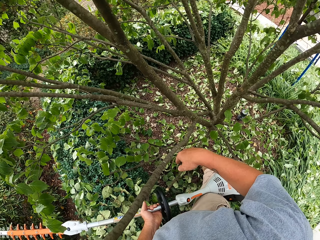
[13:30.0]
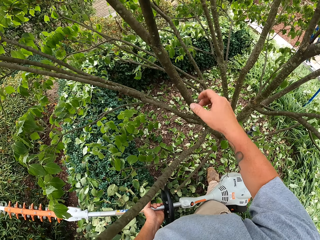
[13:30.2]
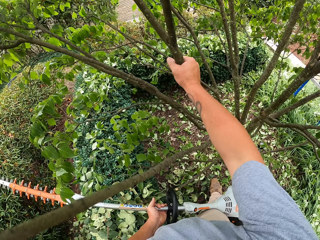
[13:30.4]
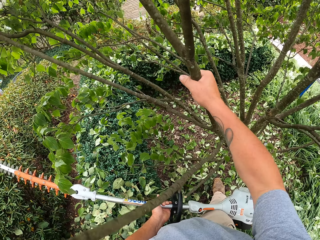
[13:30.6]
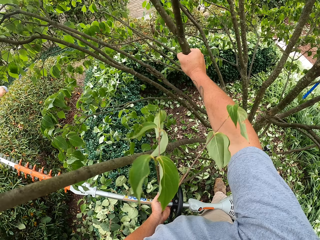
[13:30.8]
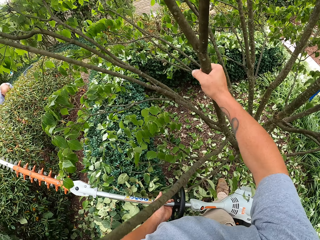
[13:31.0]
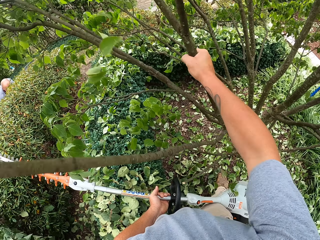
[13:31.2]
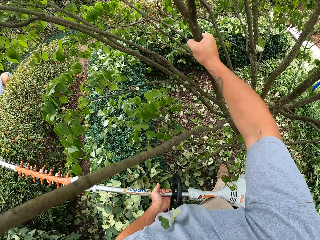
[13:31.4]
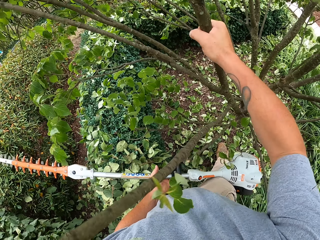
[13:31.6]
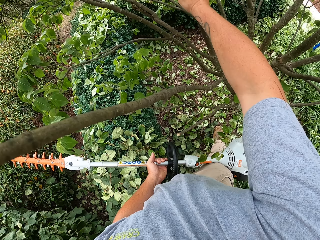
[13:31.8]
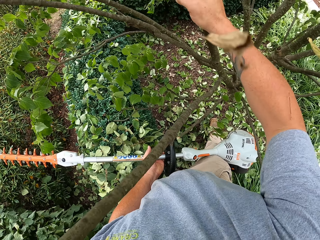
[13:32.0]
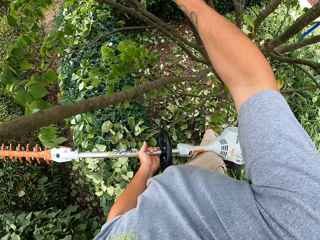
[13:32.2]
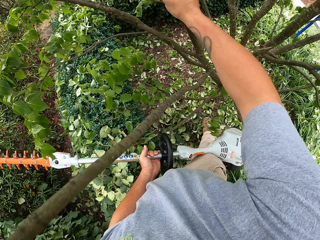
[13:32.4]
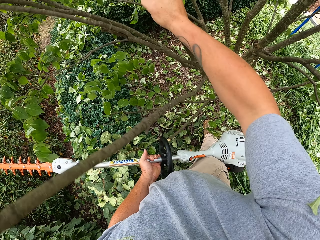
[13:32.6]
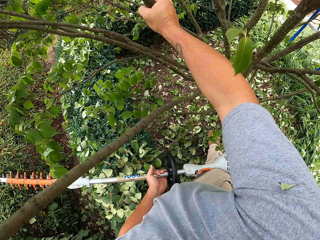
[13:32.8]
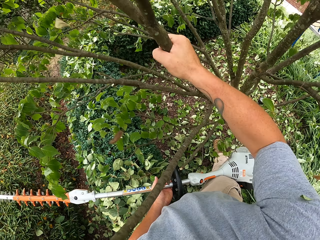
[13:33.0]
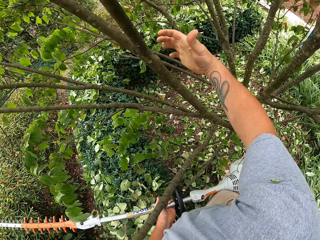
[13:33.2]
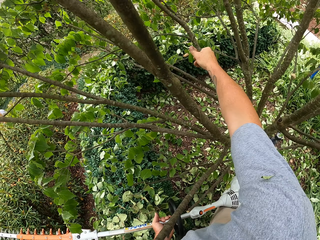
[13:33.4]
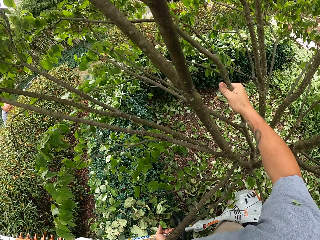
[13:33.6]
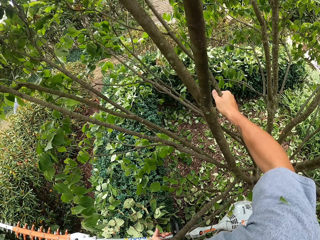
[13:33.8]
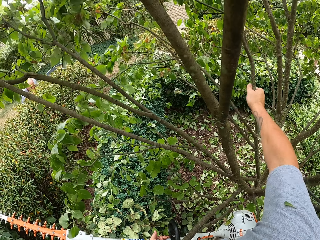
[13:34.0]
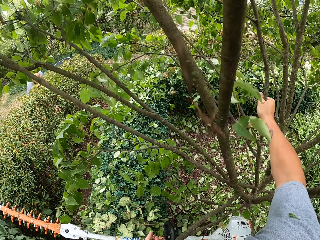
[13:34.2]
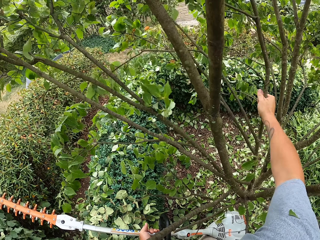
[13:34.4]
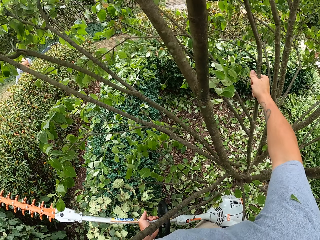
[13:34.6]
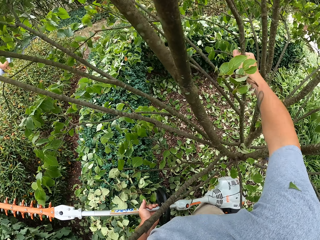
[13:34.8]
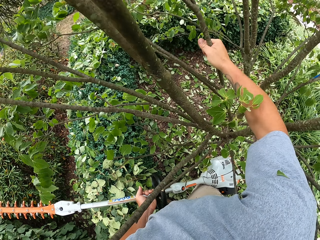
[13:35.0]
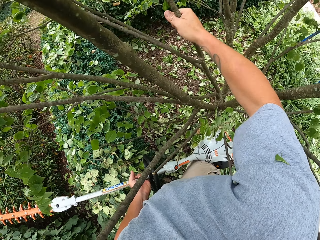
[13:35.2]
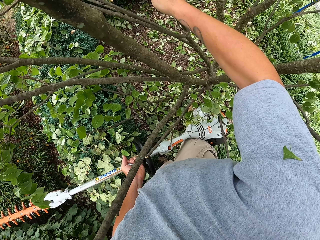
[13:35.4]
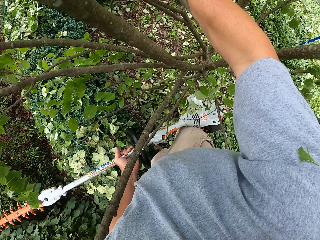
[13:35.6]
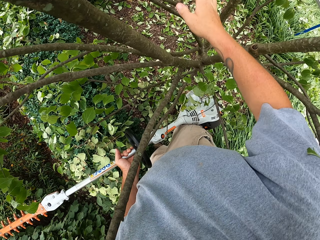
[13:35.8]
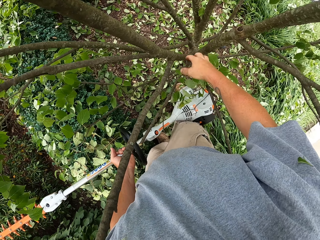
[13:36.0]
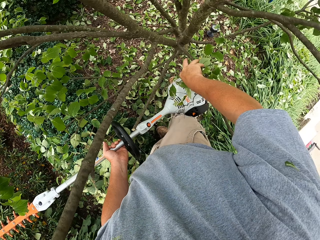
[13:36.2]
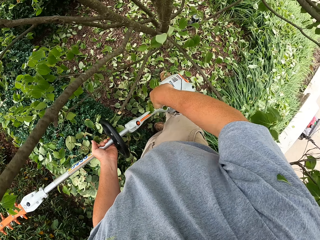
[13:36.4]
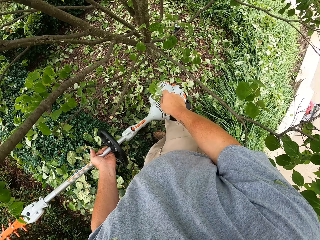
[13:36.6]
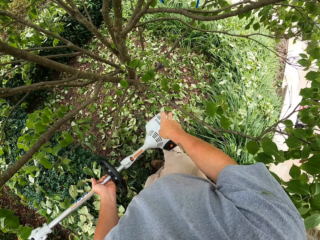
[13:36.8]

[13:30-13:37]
The camera wearer shakes the shrub.

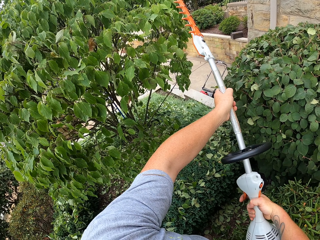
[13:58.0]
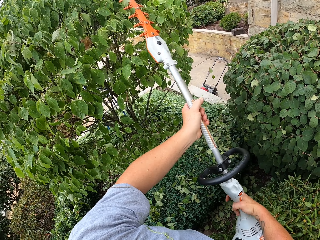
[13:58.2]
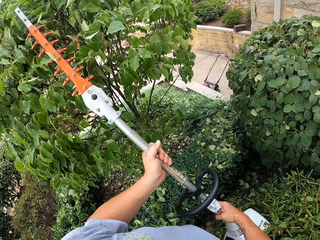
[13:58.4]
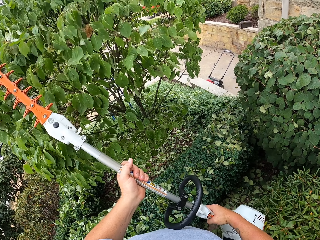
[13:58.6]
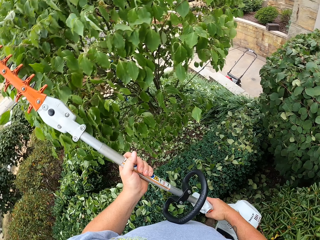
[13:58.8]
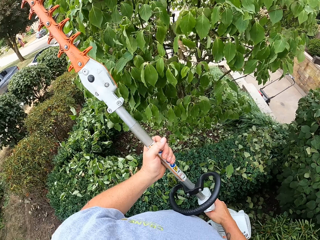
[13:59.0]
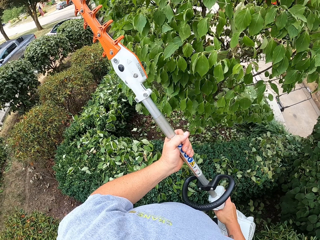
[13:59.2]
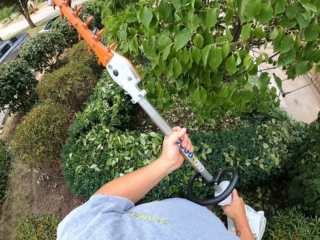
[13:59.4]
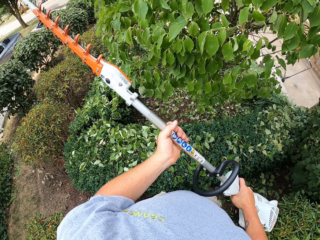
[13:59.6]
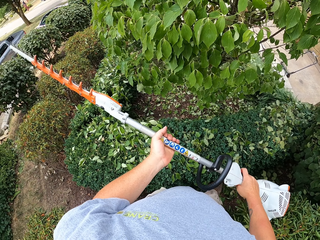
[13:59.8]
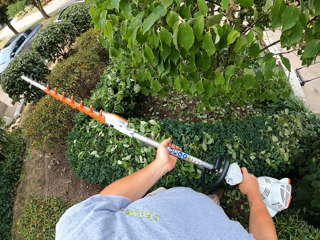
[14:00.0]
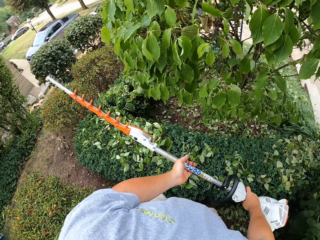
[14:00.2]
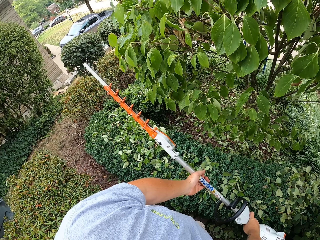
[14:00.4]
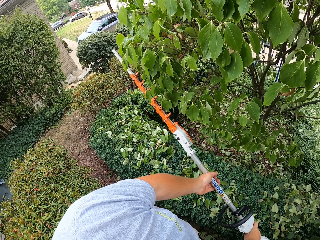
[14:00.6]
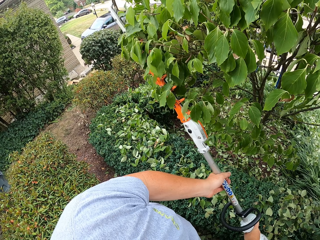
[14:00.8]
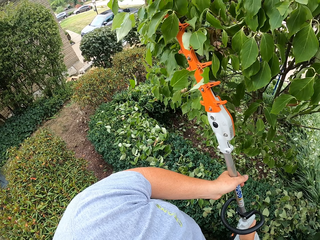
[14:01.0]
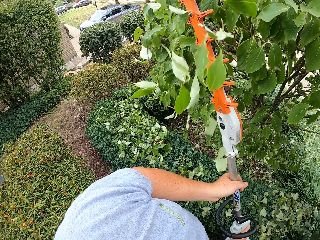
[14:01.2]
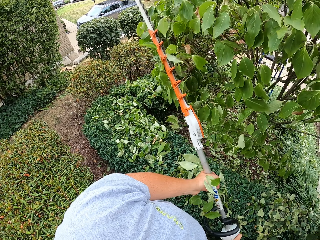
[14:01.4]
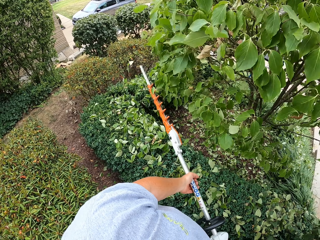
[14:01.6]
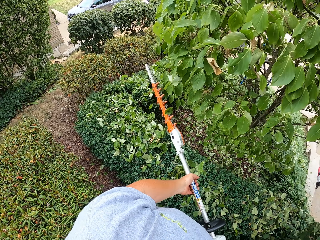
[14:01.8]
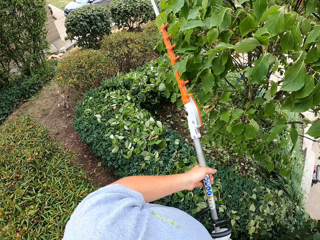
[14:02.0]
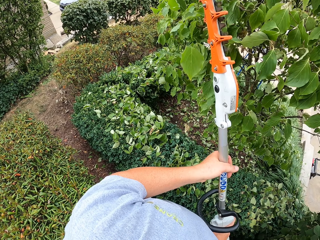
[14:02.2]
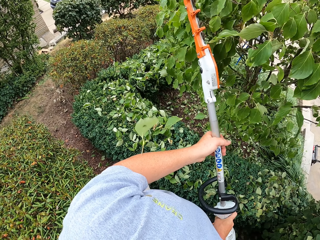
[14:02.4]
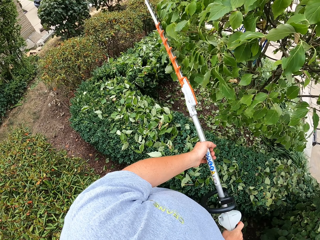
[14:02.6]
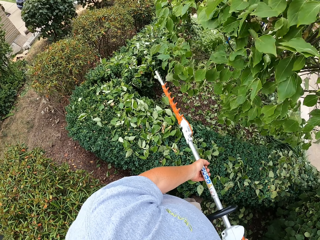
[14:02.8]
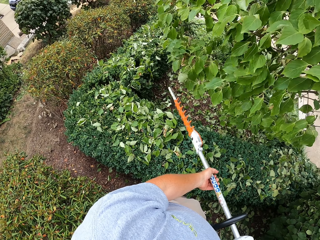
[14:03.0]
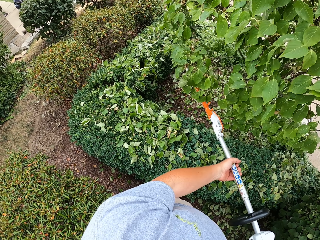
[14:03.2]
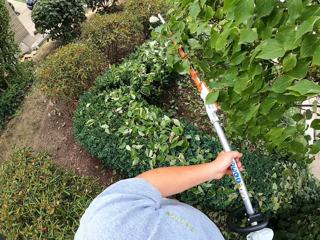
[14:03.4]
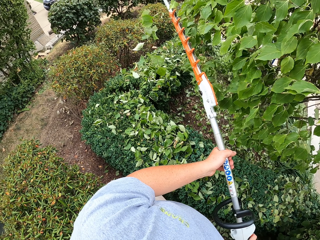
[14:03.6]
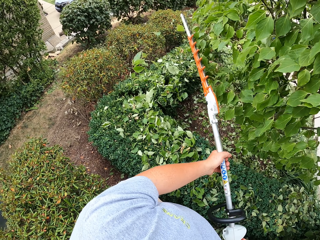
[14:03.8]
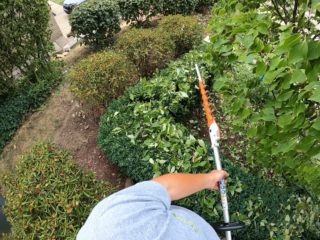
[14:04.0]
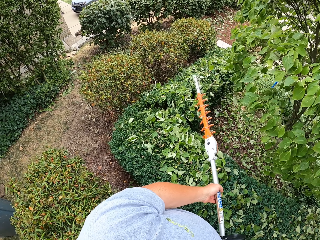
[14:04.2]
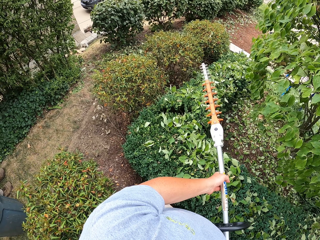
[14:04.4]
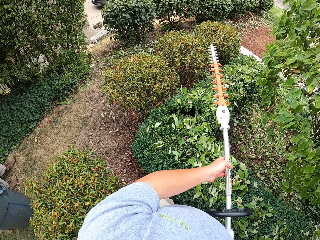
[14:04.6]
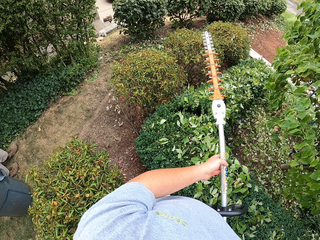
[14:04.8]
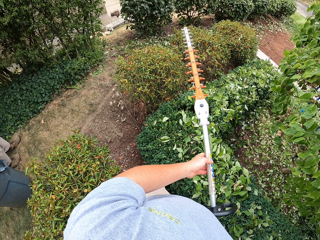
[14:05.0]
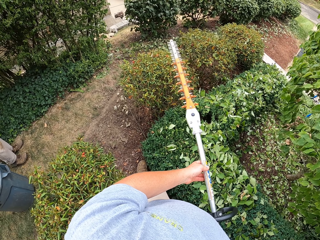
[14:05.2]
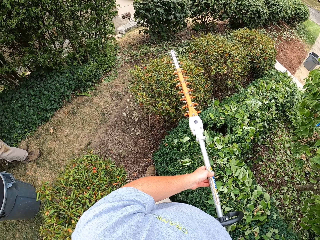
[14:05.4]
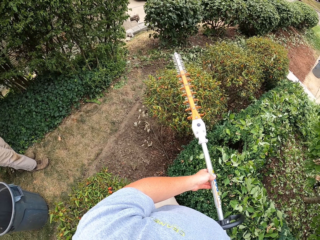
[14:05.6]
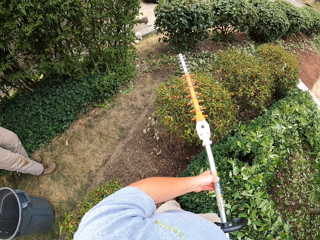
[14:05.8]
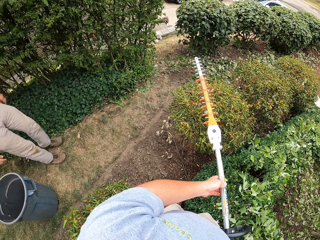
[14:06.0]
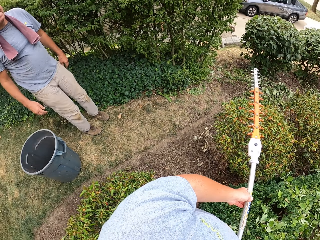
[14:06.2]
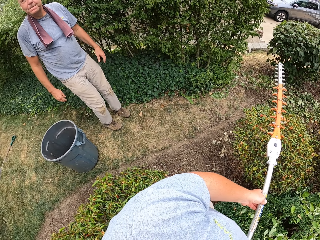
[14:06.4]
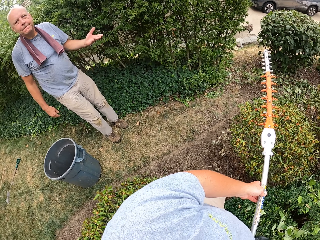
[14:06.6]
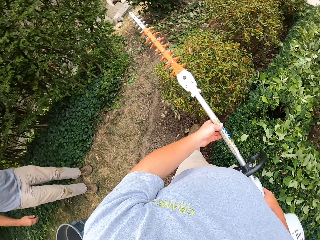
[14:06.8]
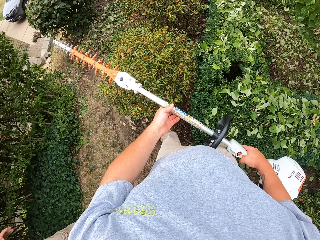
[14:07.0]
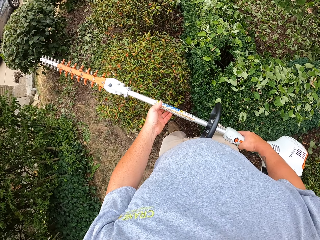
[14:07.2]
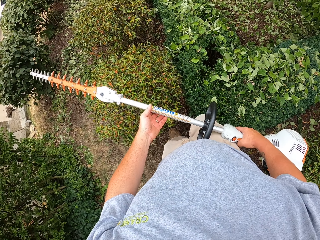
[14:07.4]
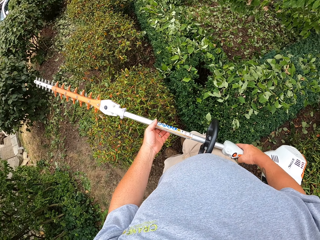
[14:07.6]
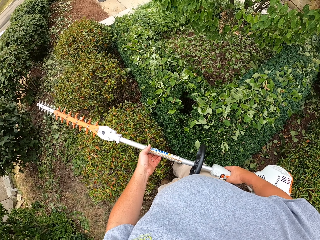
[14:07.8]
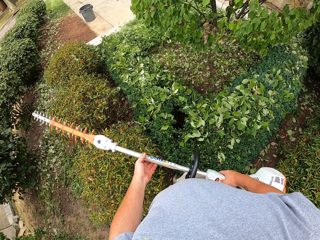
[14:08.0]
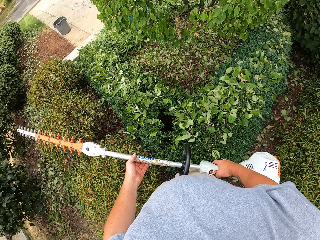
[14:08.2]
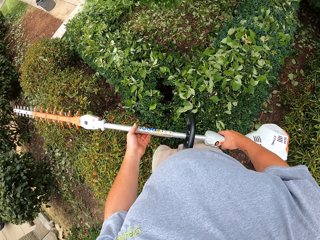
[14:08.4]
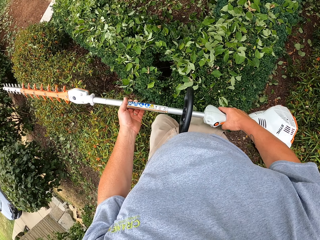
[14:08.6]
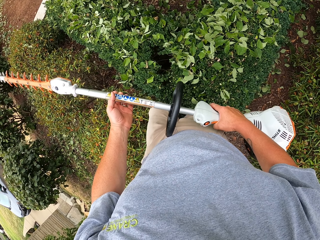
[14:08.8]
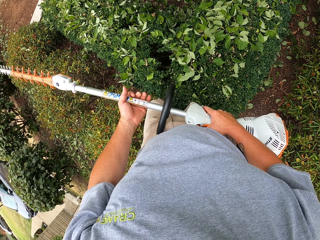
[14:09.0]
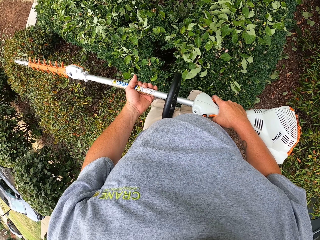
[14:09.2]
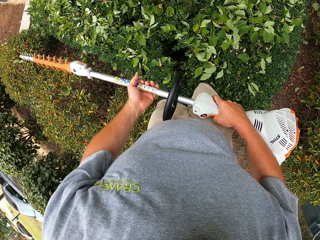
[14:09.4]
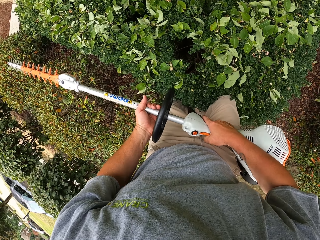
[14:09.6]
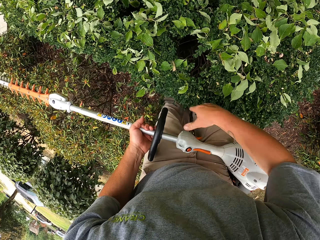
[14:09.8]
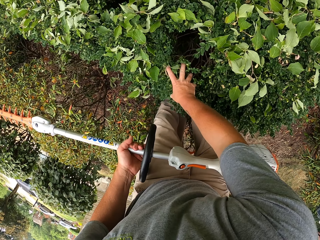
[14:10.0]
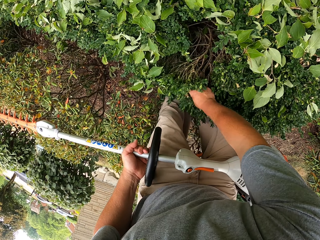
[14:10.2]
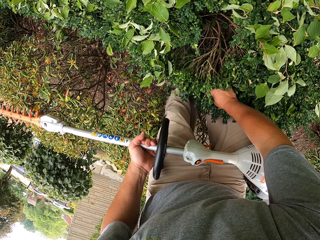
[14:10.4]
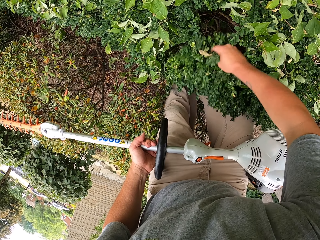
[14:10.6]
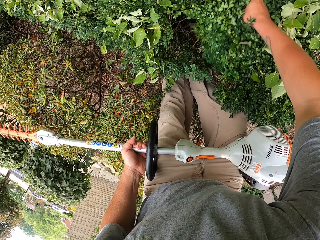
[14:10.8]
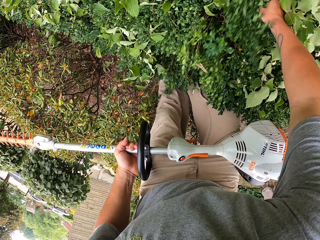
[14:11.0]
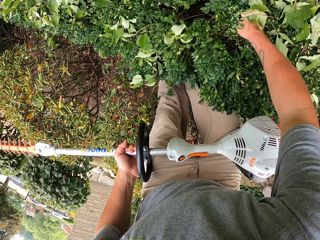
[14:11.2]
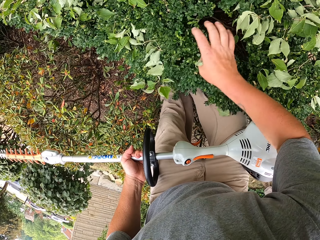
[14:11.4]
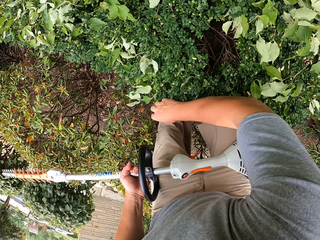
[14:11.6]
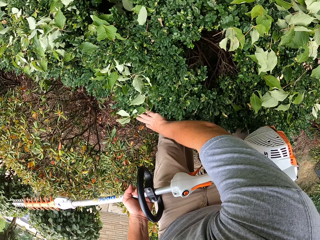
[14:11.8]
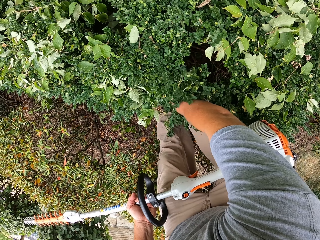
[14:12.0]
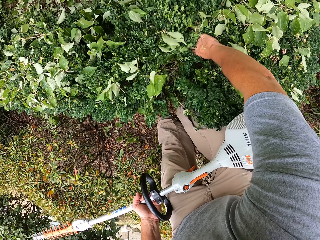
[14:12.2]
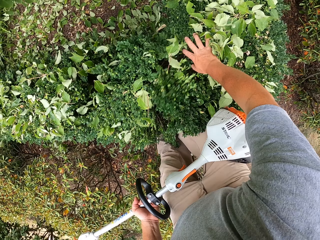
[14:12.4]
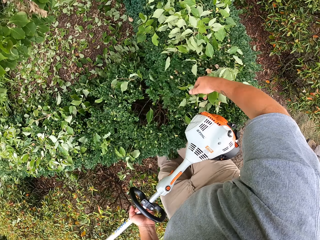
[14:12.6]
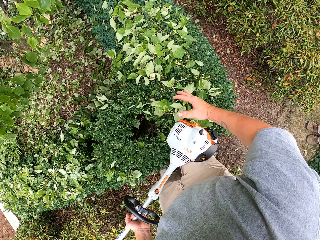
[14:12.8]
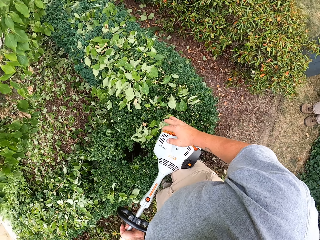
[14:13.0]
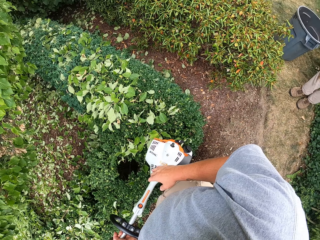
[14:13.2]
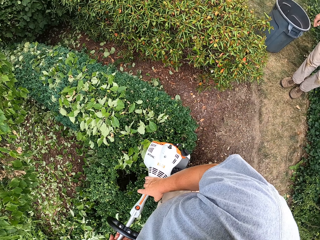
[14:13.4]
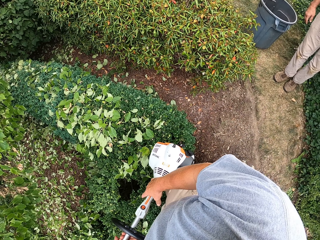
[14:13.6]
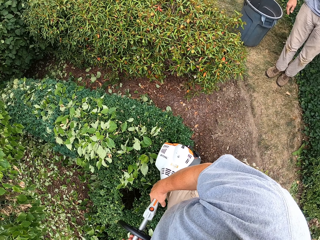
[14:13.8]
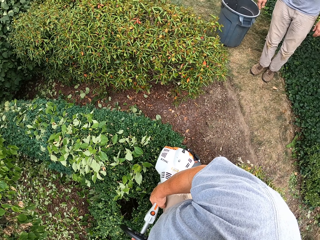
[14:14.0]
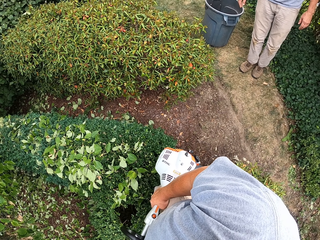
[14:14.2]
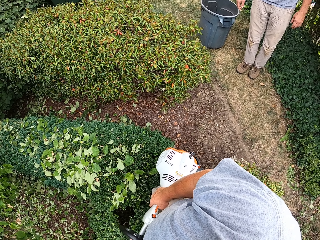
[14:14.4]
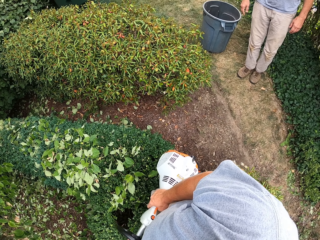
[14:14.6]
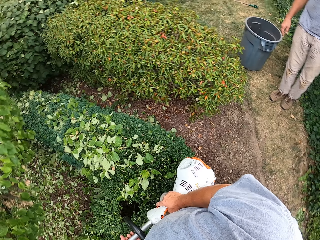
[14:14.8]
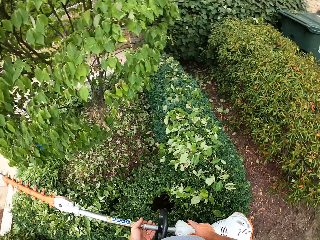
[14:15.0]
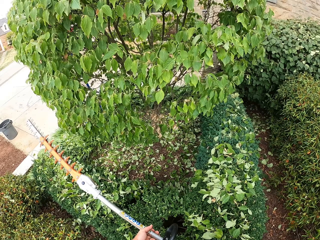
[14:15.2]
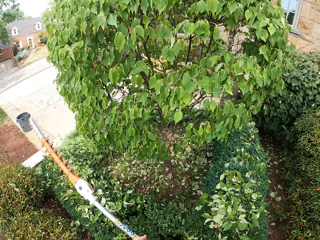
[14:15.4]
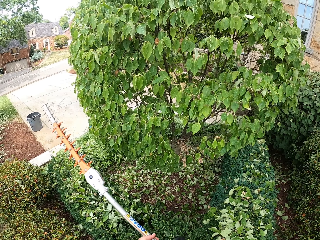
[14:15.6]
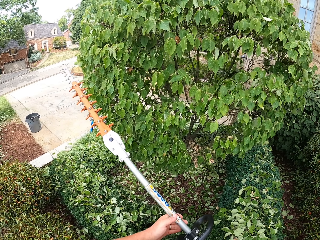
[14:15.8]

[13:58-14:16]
The camera wearer adjusts the hedge trimmer. They trim the tree with the hedge trimmer. They adjust the hedge trimmer. They look around. They walk towards a lady. They move around. The lady lifts her hand. The camera wearer shakes fallen leaves off the bush. They adjust the hedge trimmer.
